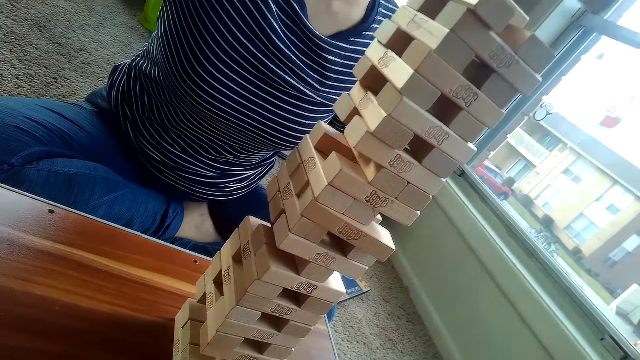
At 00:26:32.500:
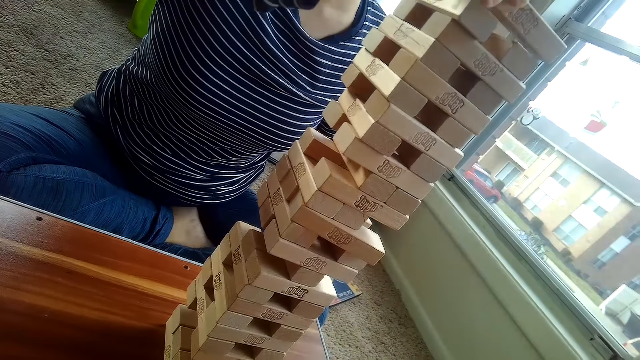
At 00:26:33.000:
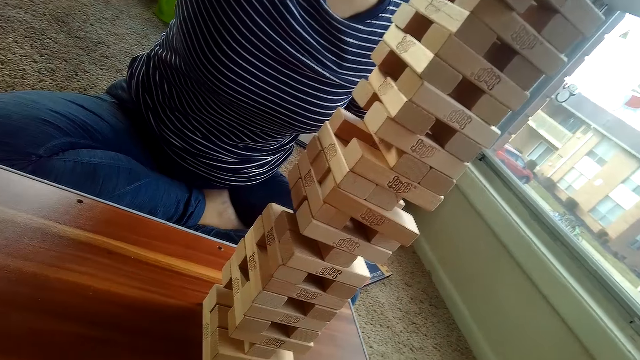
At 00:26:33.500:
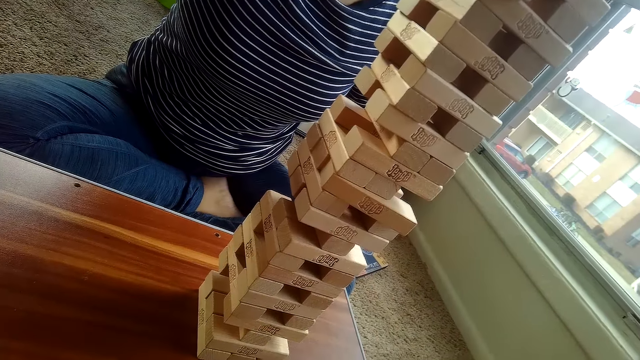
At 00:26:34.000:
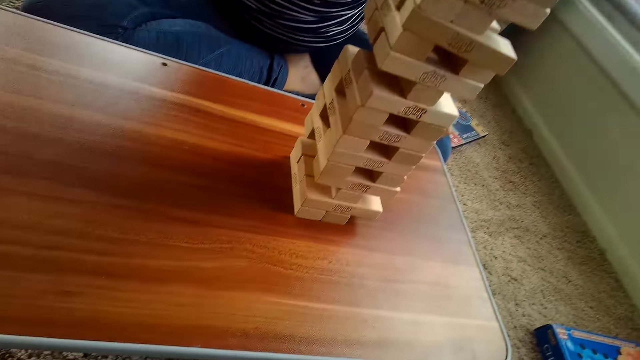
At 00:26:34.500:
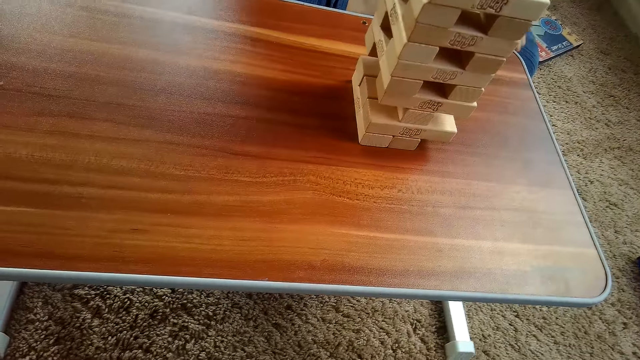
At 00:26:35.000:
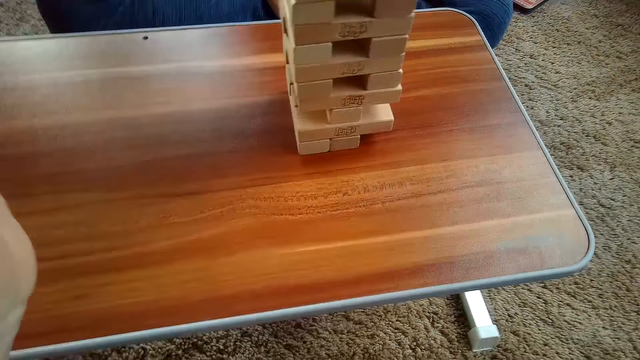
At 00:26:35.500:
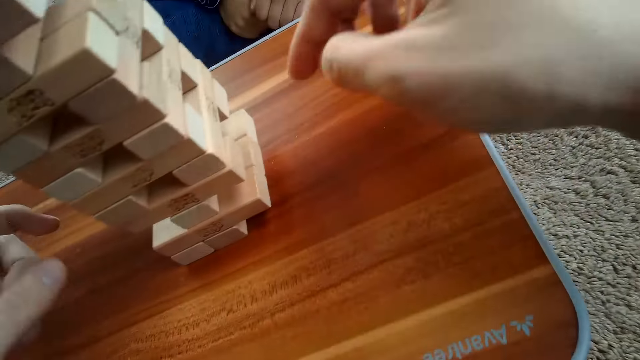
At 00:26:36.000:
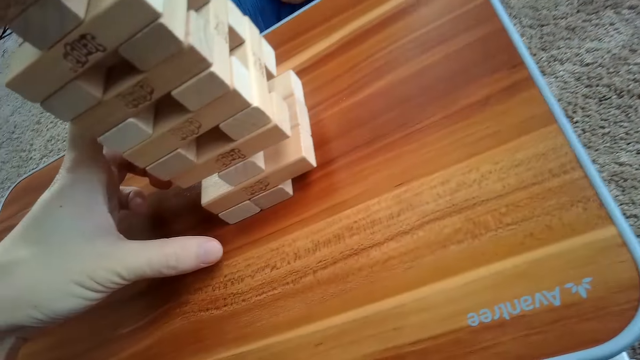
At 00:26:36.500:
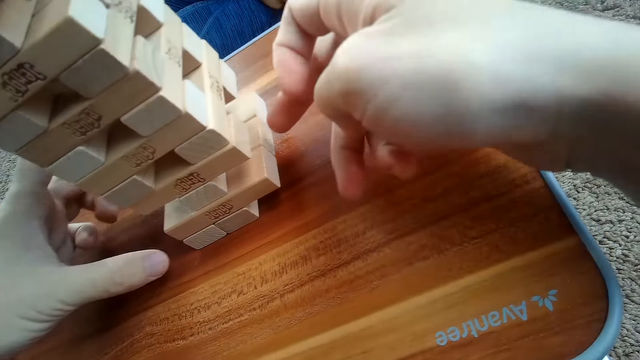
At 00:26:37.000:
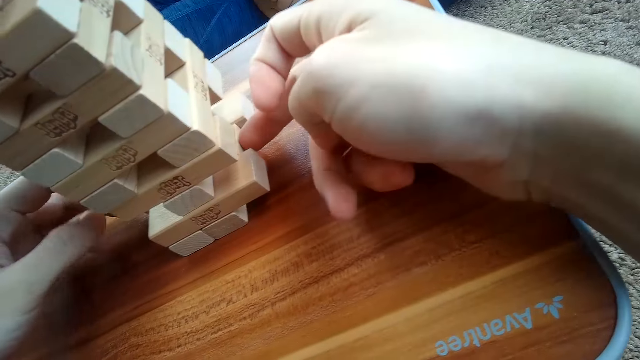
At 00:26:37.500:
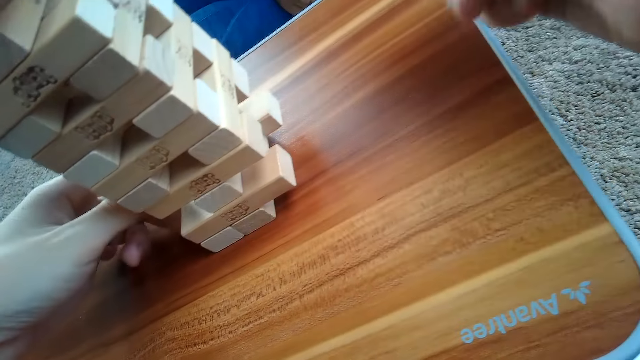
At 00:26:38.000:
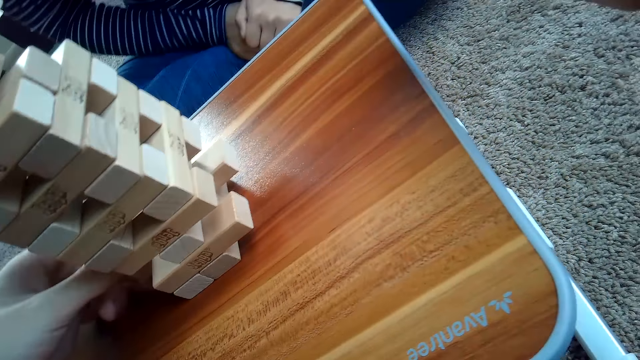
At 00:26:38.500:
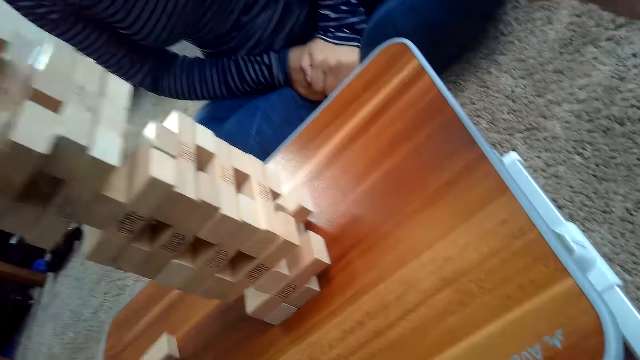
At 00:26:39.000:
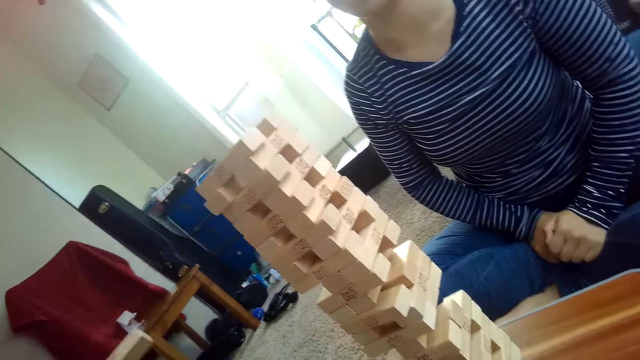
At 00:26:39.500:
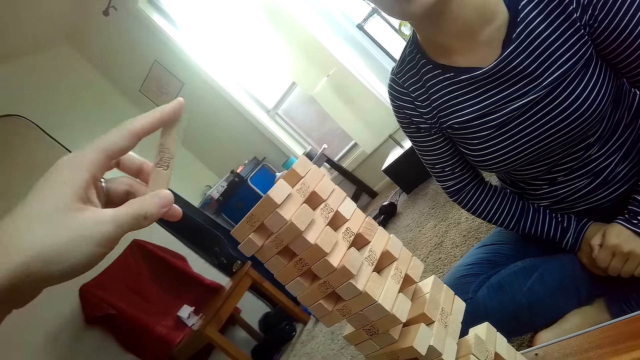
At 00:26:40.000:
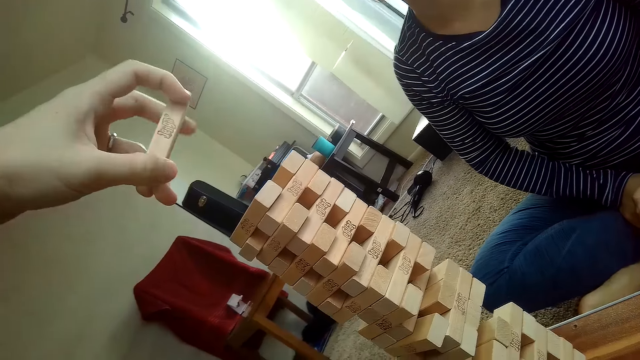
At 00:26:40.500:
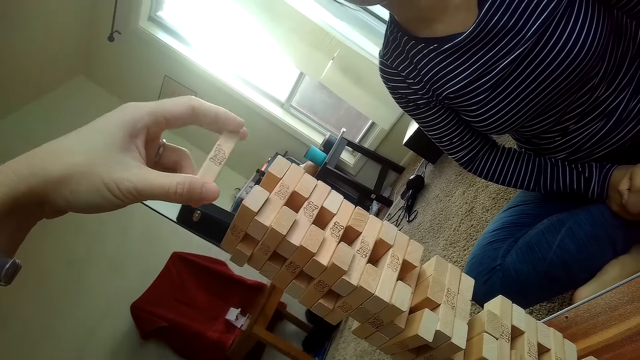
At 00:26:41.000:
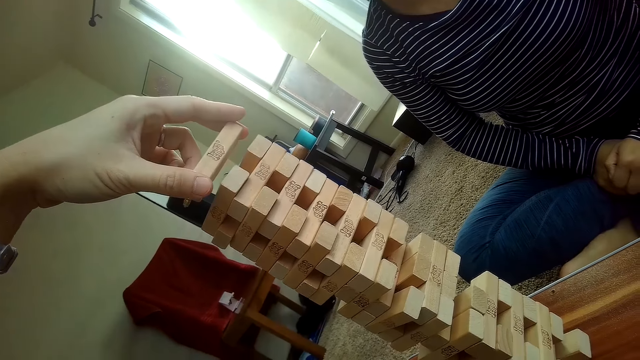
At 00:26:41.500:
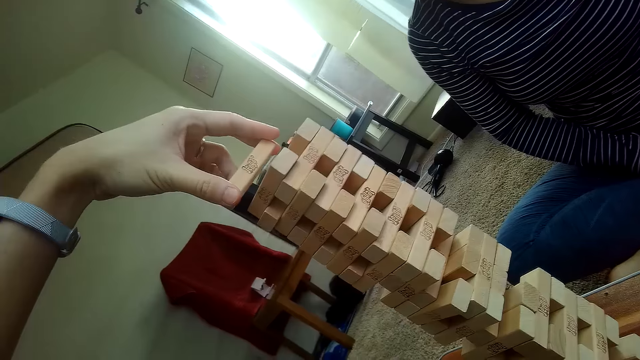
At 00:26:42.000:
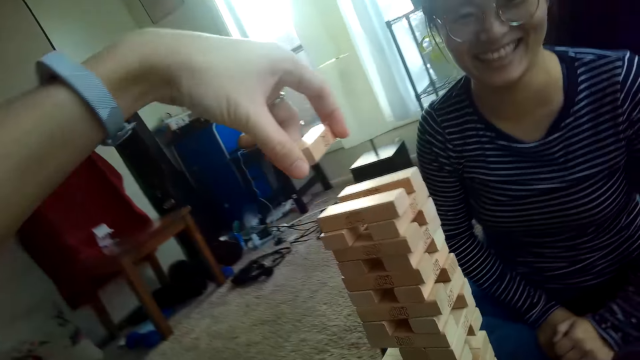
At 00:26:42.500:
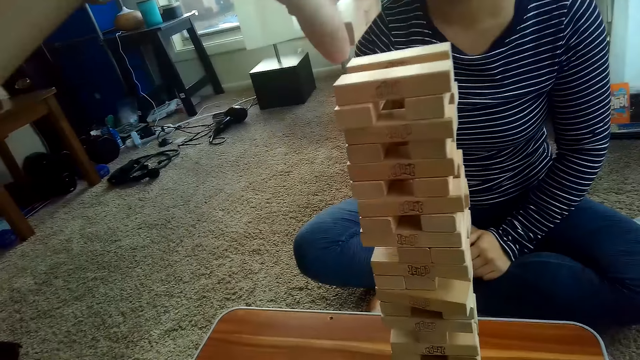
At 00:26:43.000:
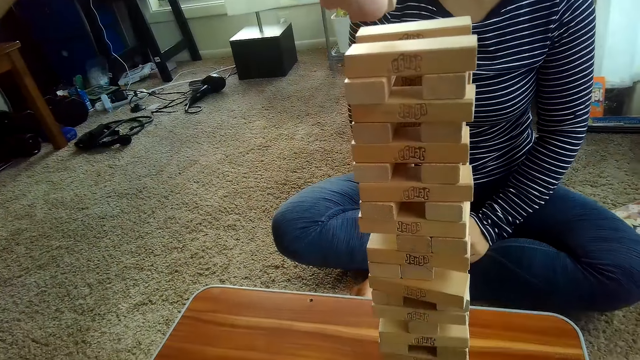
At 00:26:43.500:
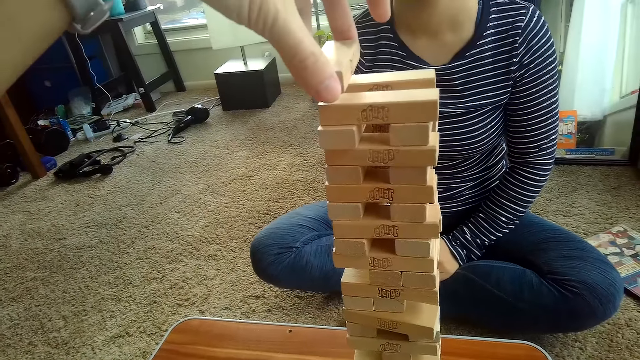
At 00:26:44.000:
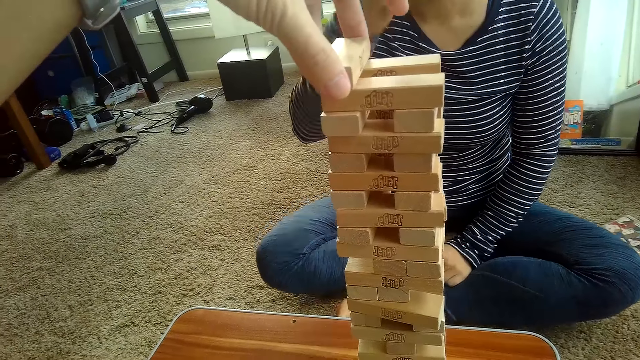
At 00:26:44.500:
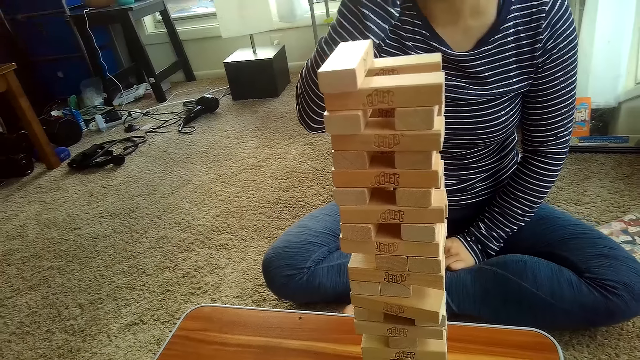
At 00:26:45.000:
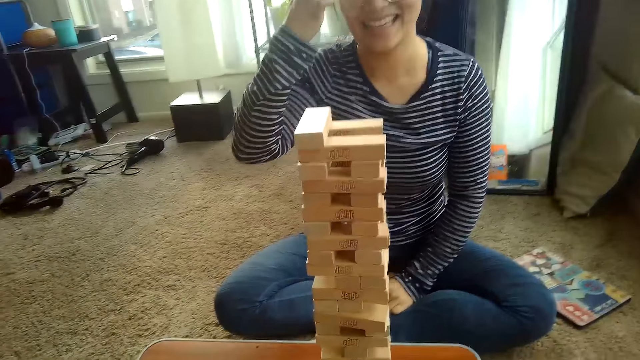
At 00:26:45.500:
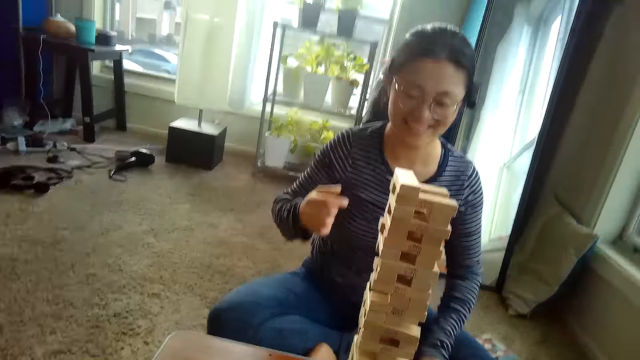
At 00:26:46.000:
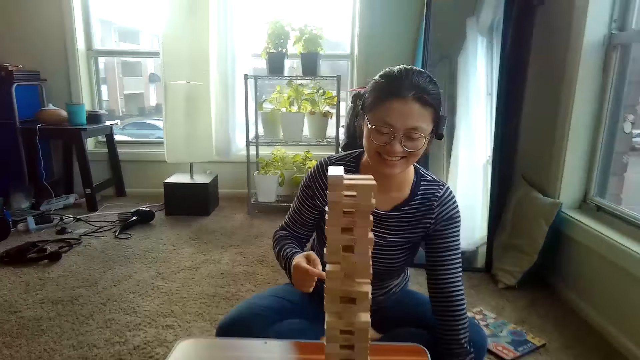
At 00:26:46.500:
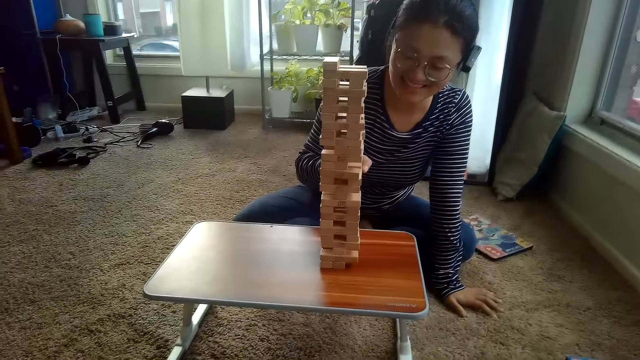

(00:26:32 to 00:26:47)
The partner places the Jenga blocks on the pile of Jenga blocks on the table with her right hand. The camera wearer removes a Jenga block from the pile of Jenga blocks on the table with his right hand. He places the Jenga blocks on the pile of Jenga blocks on the table with his left hand. The partner moves her hand.

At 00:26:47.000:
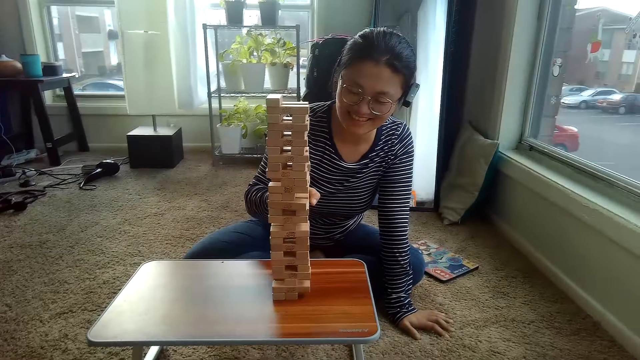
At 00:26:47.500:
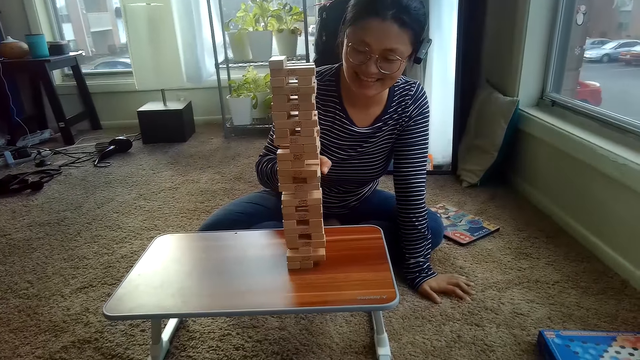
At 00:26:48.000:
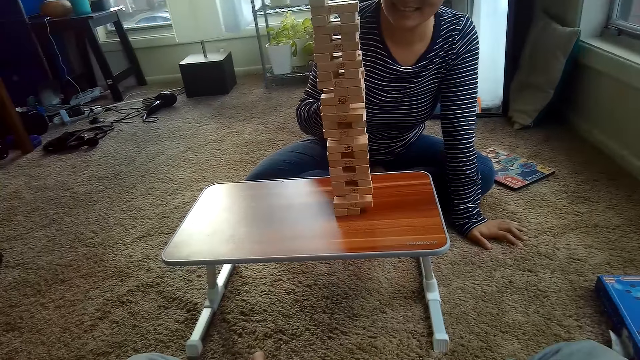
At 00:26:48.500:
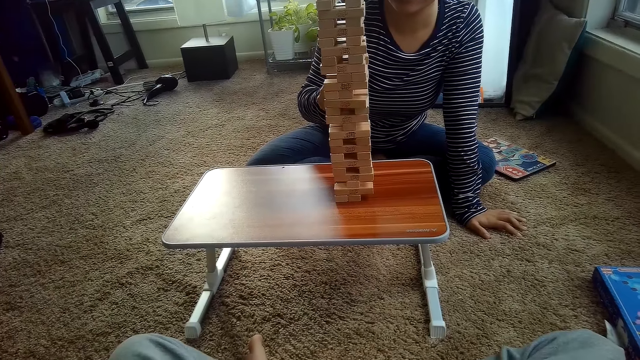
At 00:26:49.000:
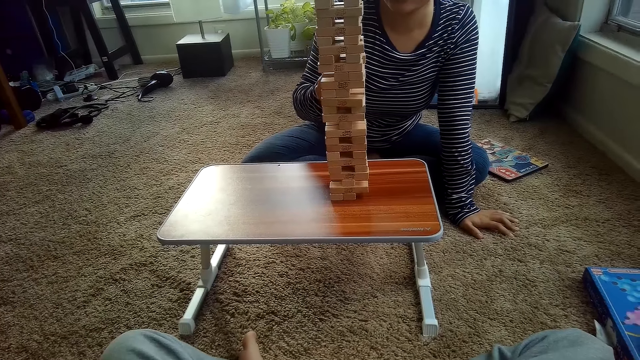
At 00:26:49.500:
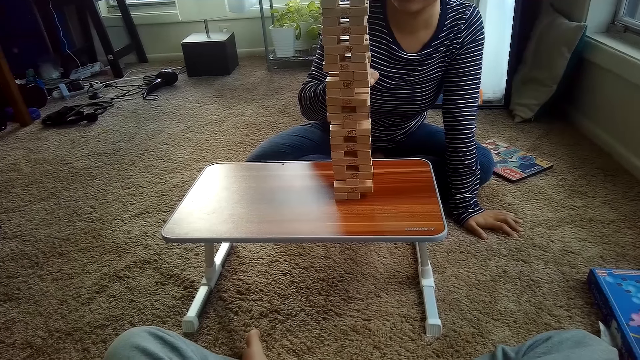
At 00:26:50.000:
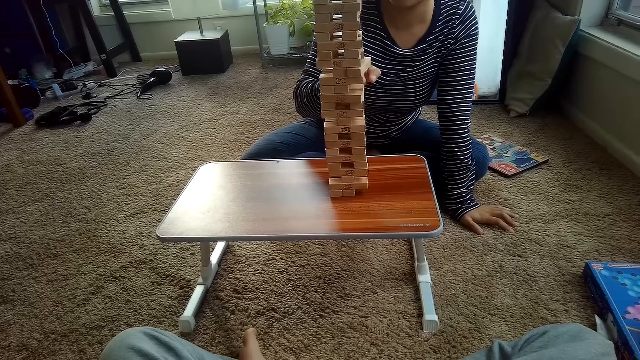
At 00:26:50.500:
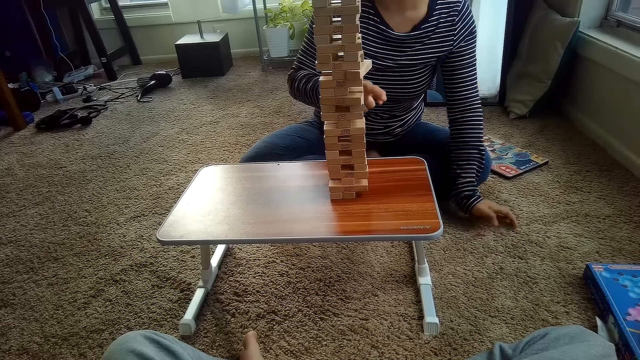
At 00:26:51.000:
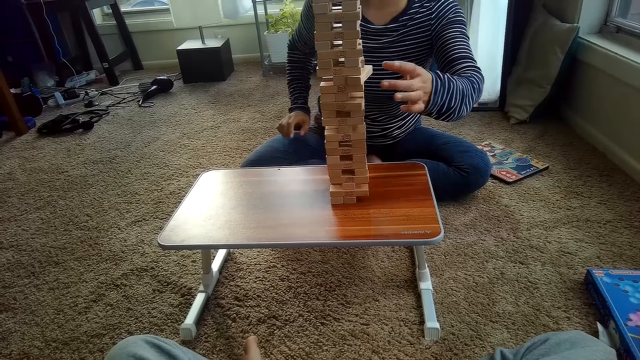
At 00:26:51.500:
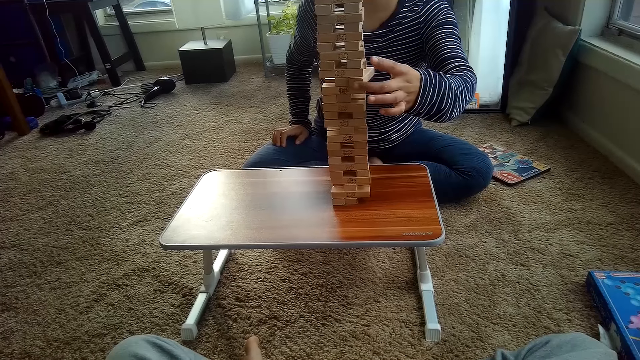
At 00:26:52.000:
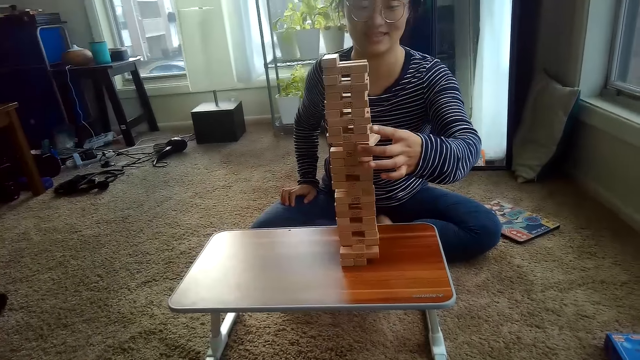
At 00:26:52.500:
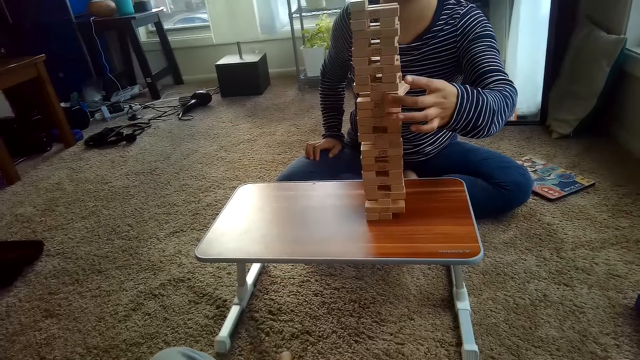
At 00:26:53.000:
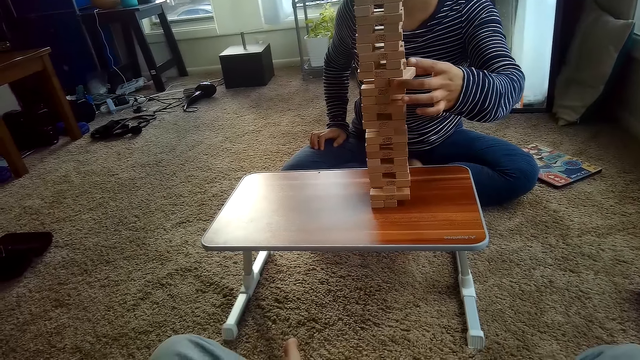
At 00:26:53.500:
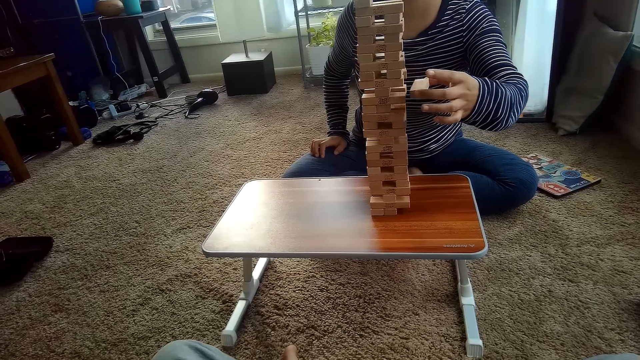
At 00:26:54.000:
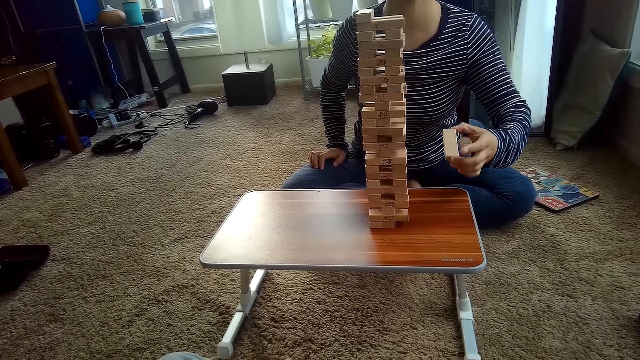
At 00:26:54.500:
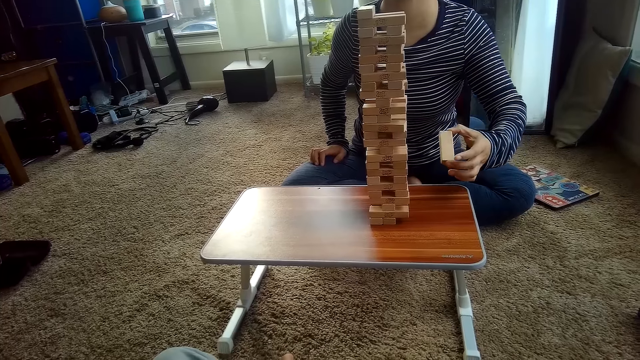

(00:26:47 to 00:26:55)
The partner removes a Jenga block from the pile of Jenga blocks on the table with her right hand. The partner takes the block.
